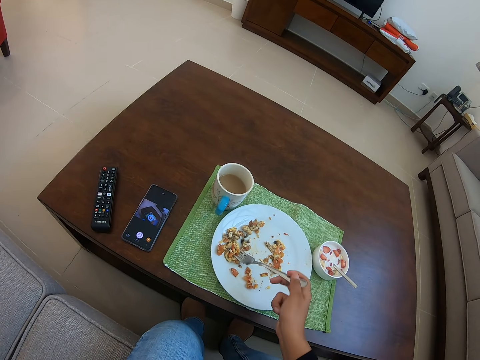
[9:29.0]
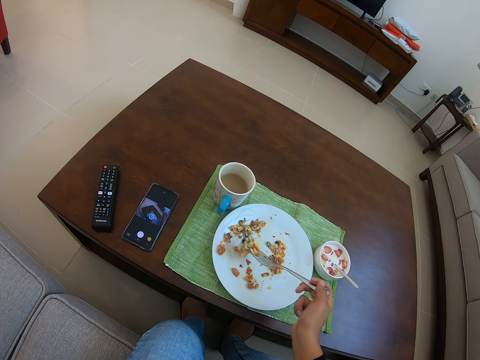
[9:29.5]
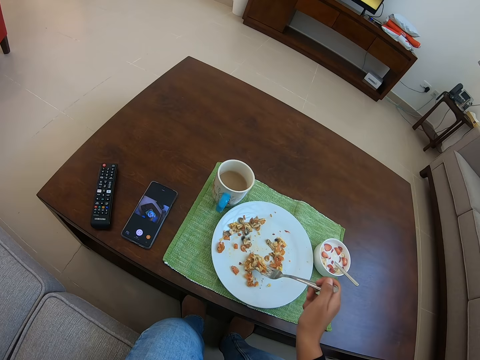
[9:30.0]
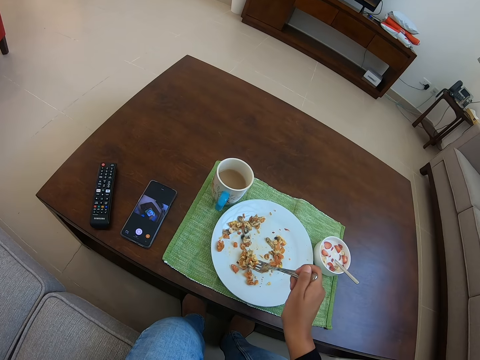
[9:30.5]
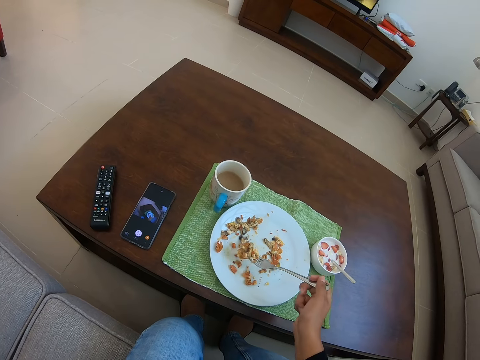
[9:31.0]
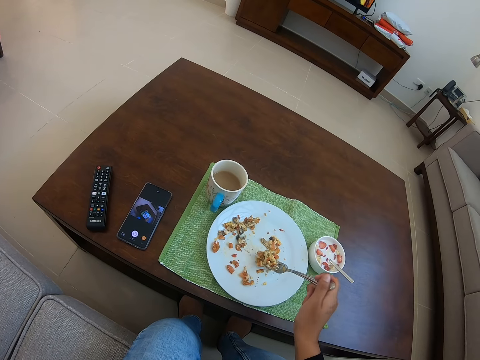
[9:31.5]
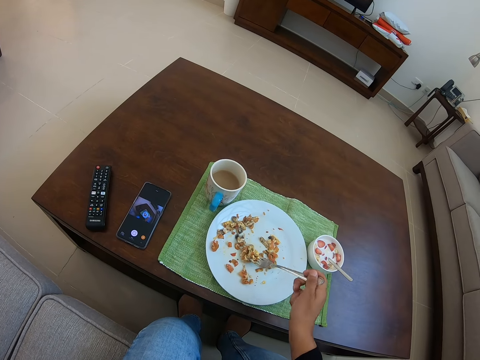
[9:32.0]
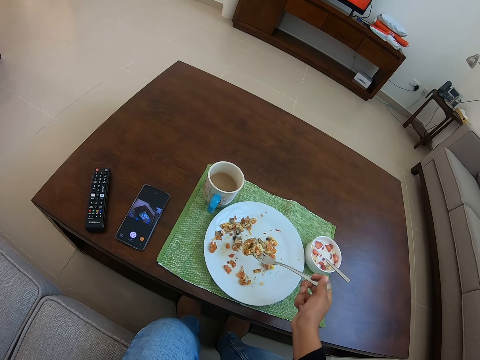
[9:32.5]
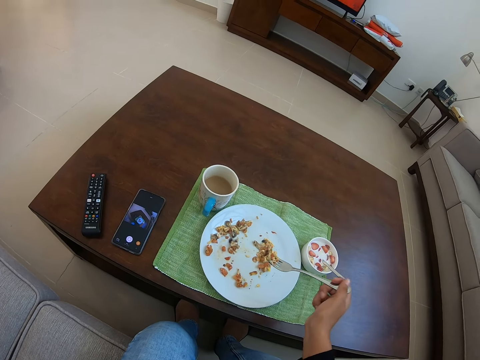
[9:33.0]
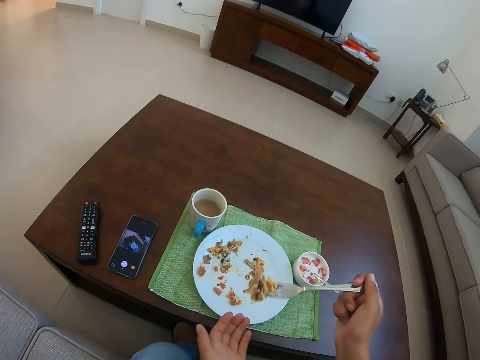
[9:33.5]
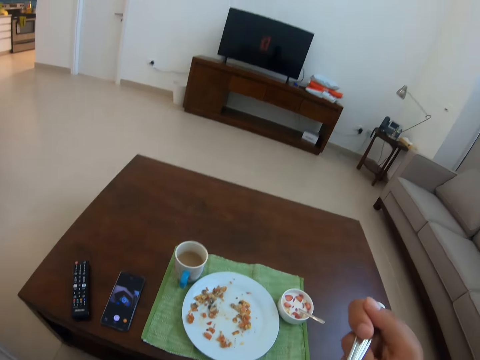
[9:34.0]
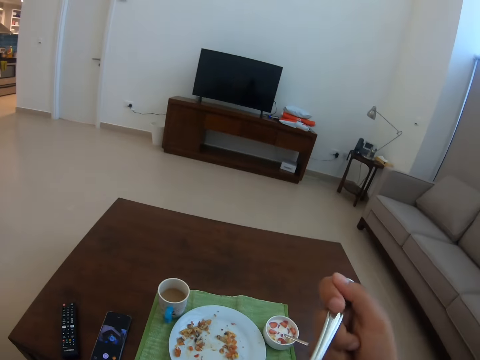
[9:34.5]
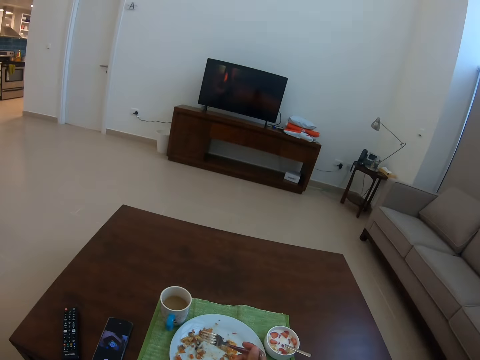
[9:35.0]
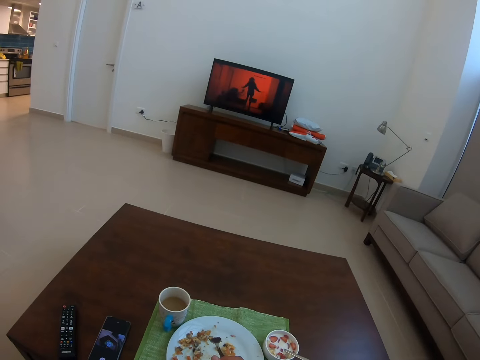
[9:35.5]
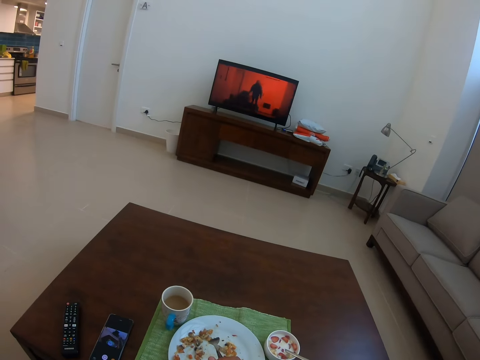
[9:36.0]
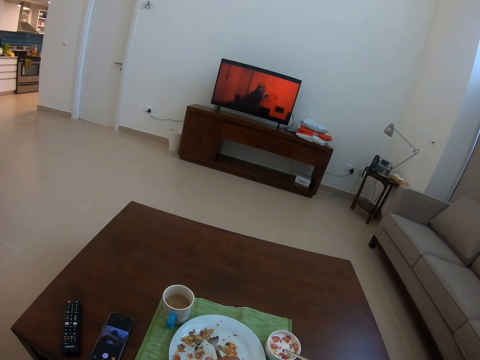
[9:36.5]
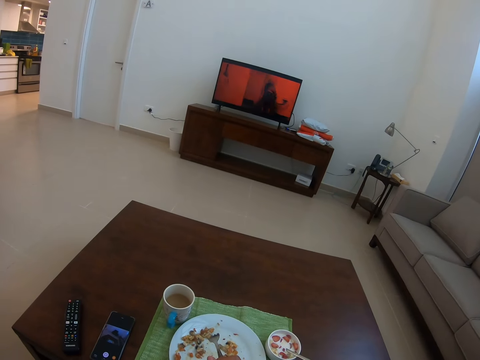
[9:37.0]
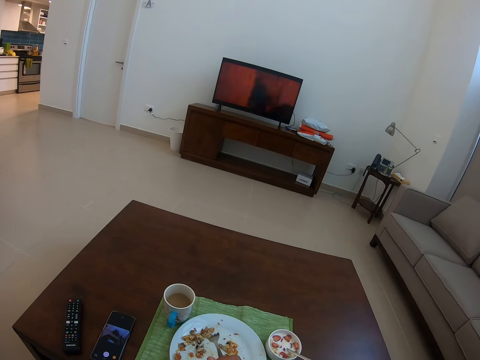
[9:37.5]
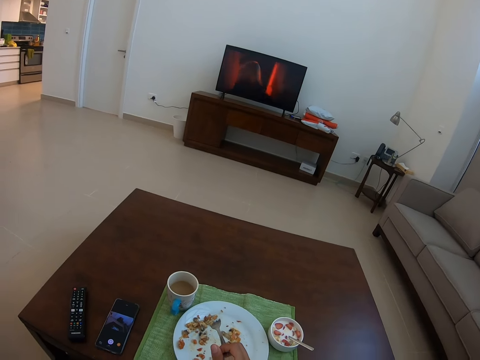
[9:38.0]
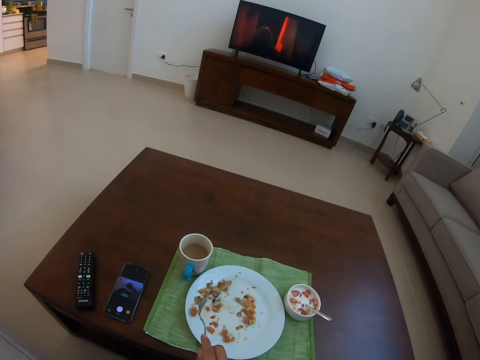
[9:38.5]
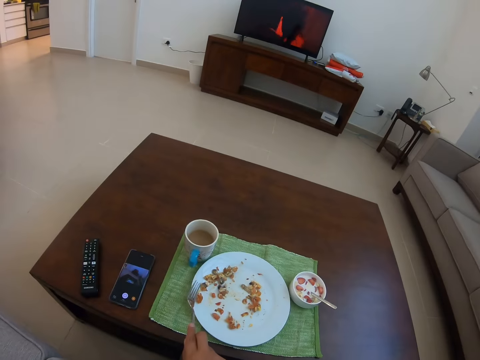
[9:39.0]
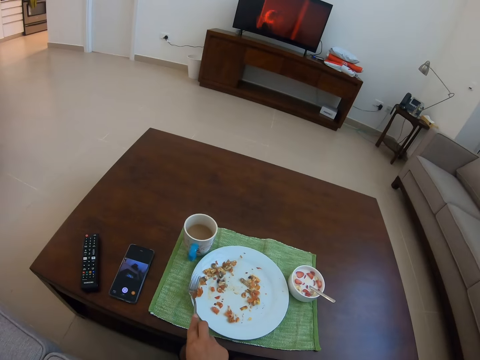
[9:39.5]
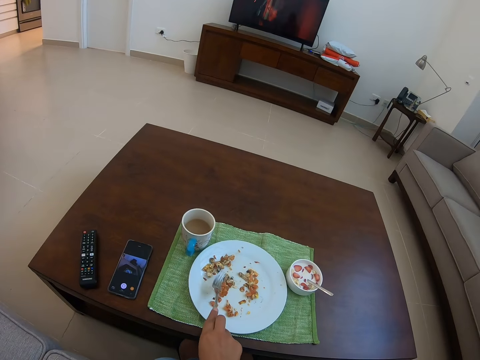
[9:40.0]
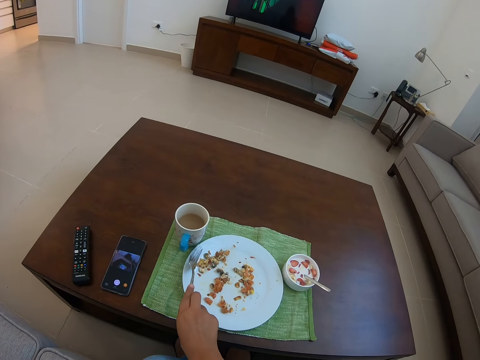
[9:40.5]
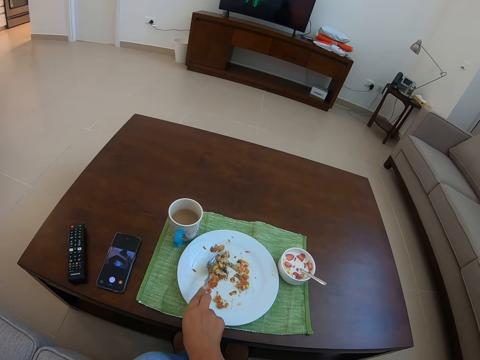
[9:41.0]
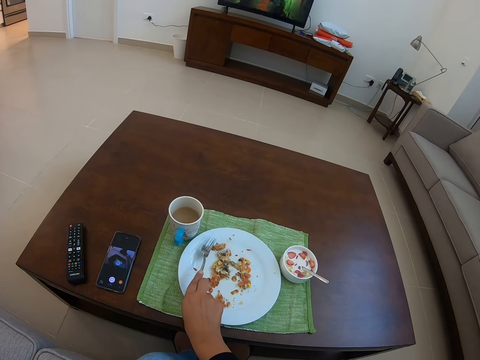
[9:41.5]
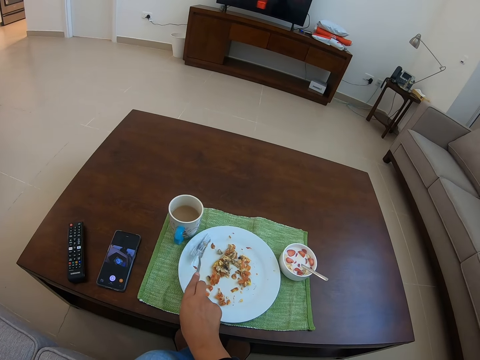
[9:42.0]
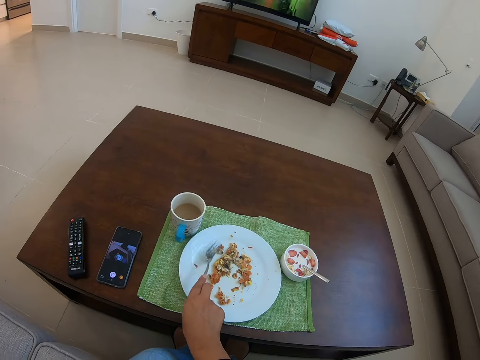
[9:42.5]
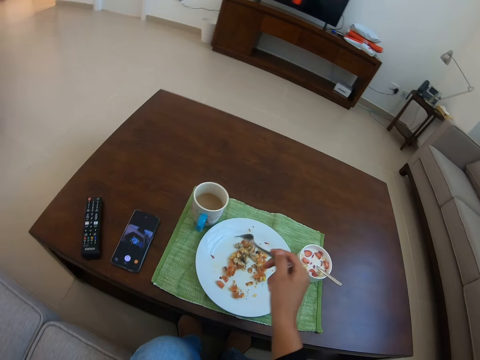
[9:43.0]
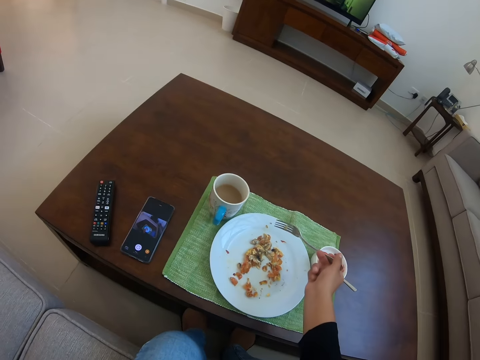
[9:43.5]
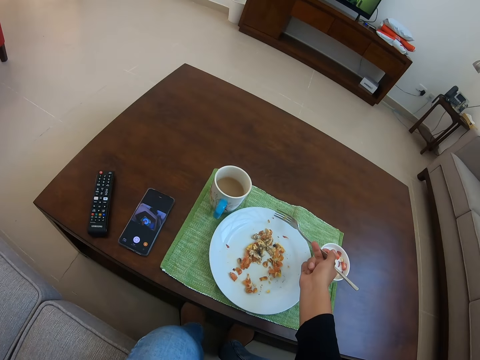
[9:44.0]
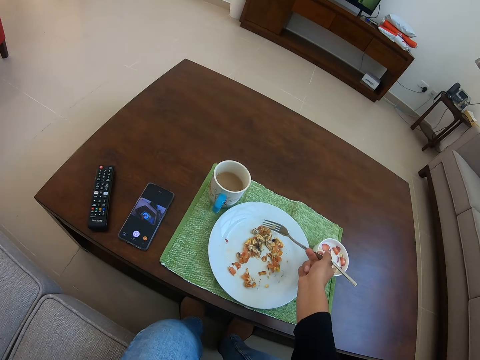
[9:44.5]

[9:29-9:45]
The camera wearer picks food from the plate. They eat the food. They pick the food from the plate. They pick snacks.

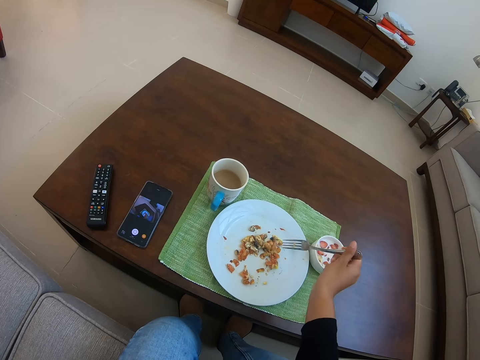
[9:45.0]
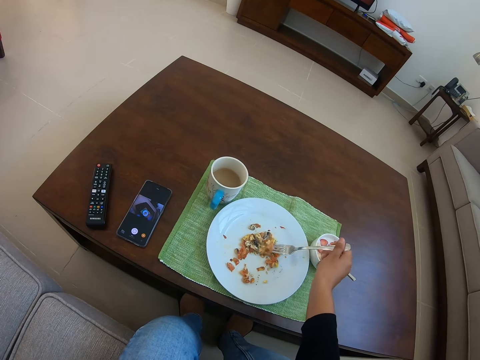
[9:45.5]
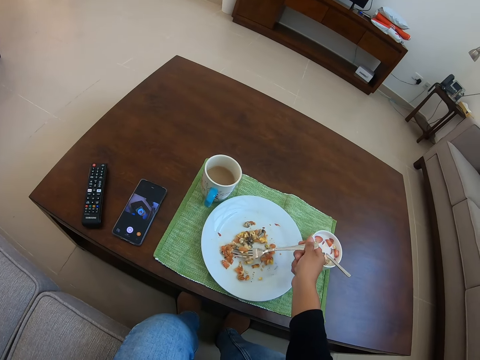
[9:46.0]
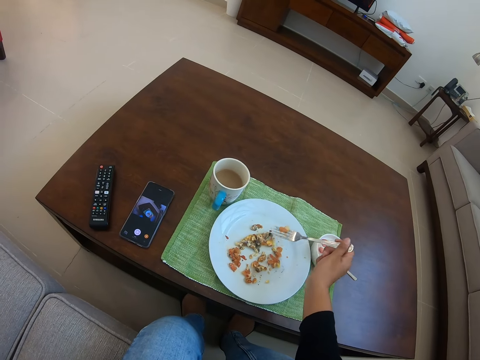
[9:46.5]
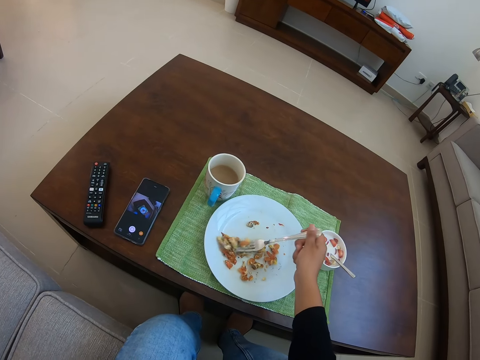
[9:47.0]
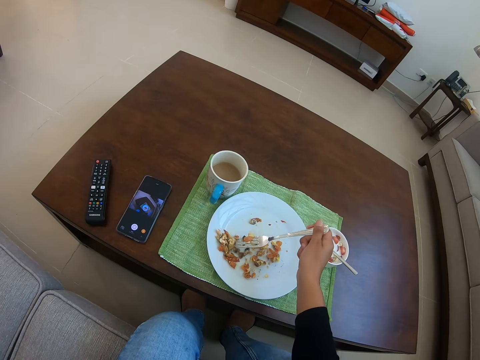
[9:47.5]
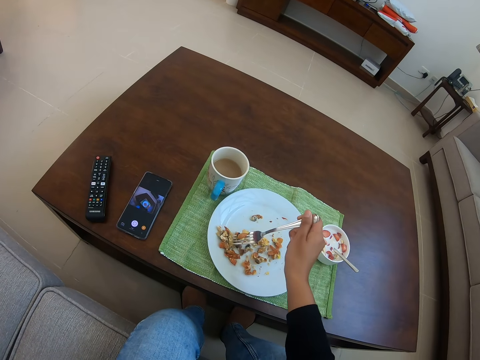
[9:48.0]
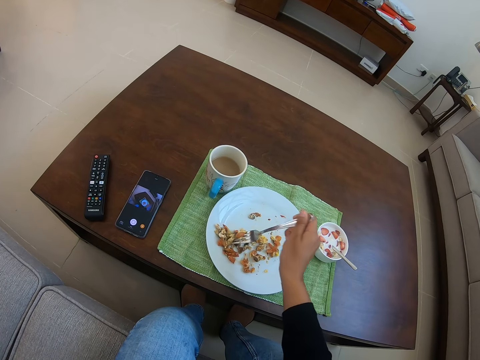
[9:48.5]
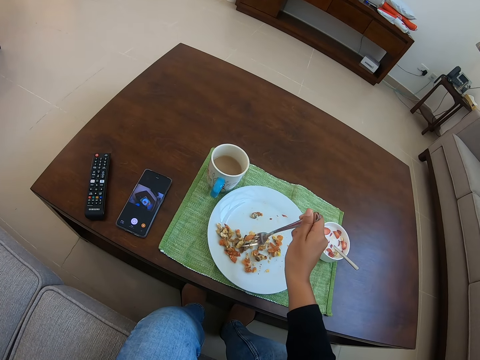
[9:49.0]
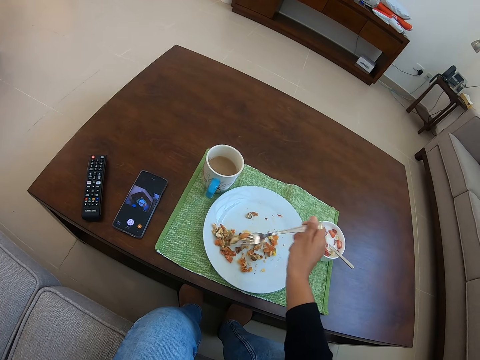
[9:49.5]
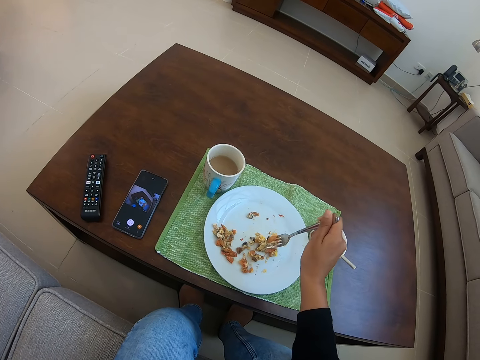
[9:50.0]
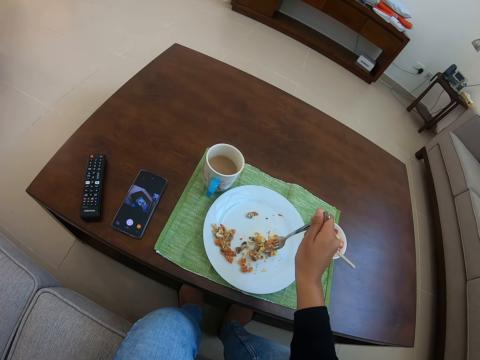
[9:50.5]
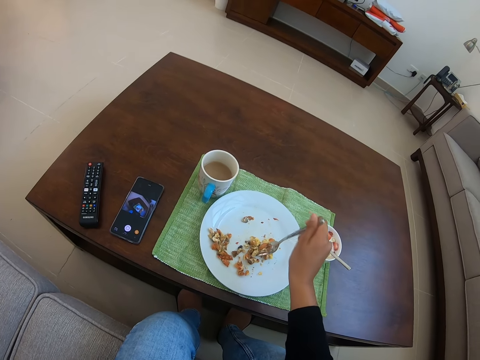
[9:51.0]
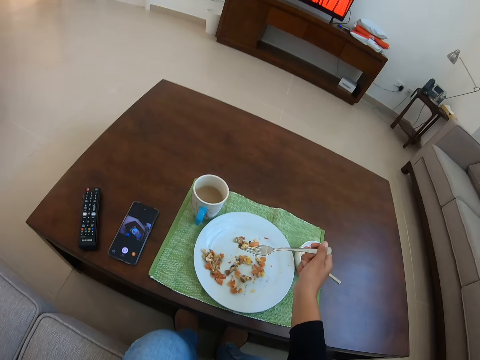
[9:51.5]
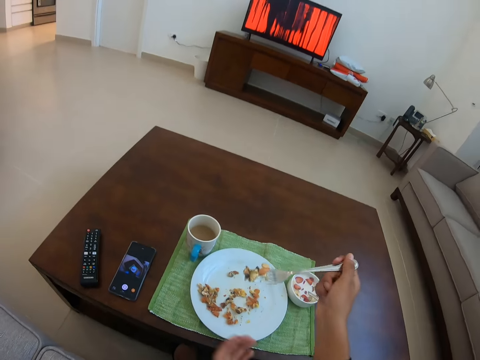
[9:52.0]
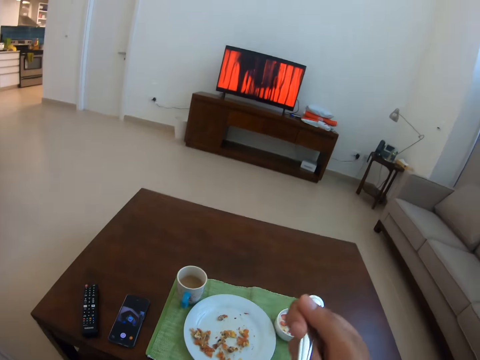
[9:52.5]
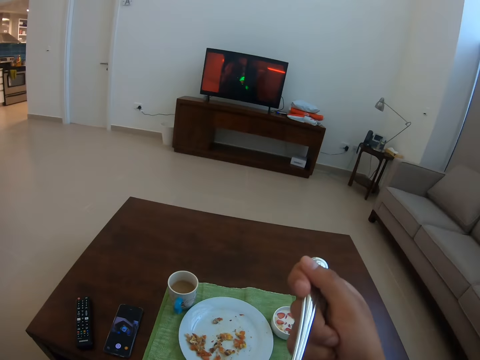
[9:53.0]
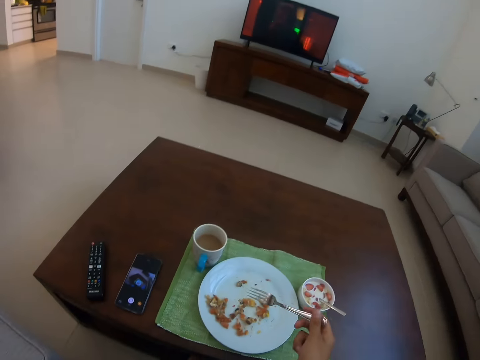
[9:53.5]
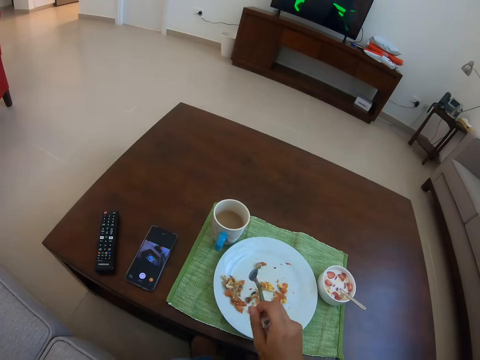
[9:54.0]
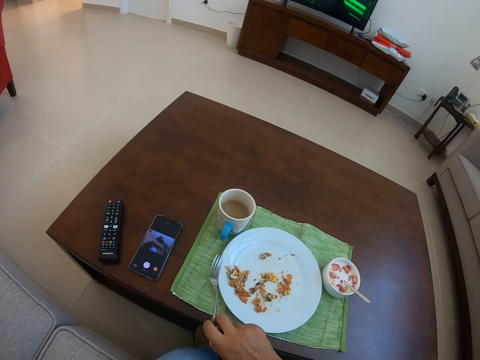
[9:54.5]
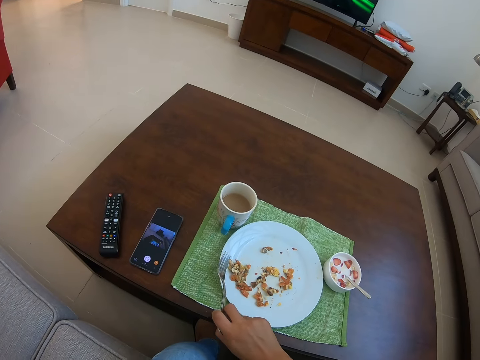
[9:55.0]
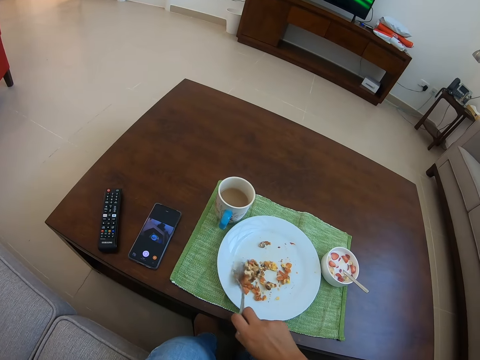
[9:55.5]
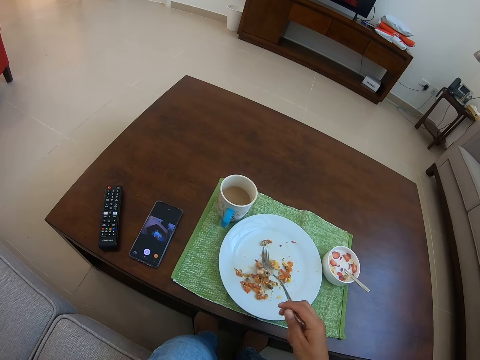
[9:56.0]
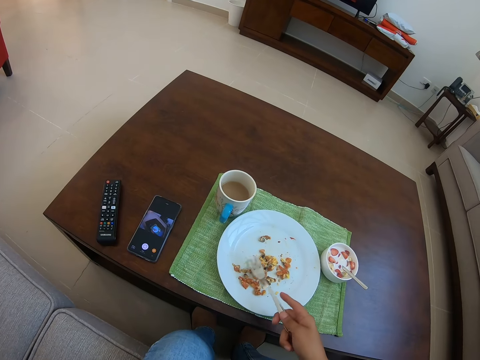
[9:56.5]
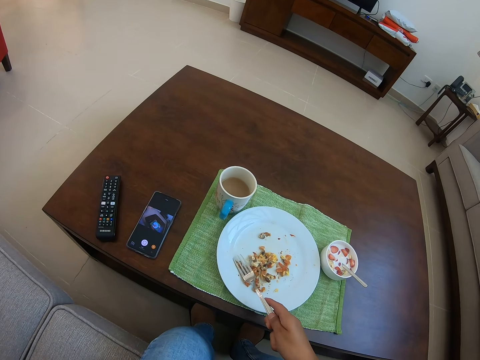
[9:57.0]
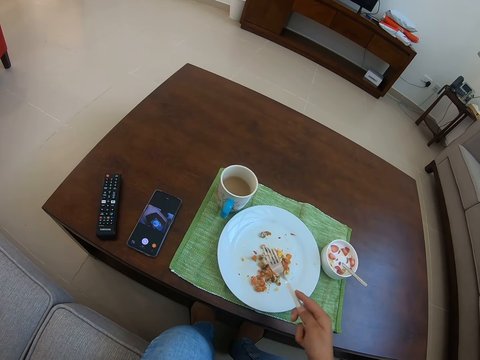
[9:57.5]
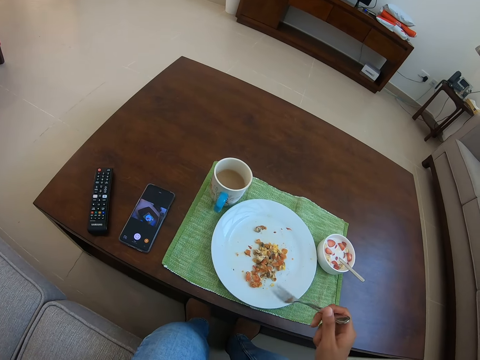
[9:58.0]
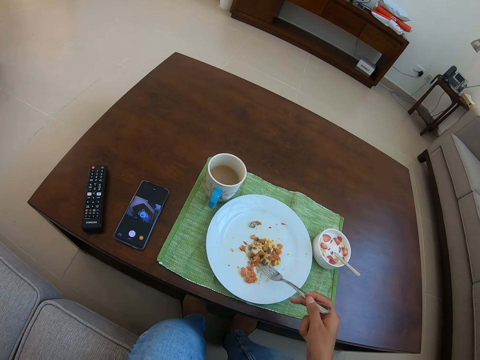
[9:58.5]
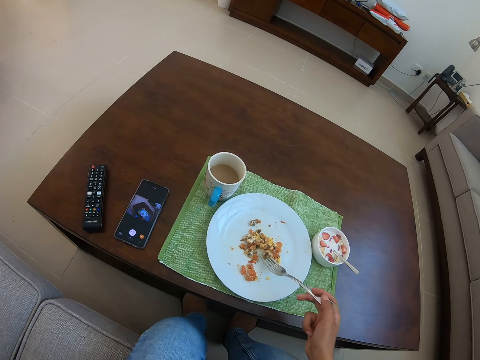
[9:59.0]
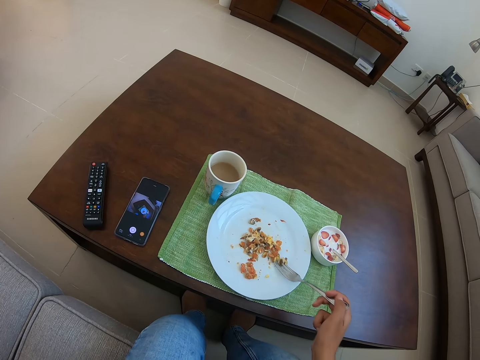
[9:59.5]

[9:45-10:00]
The camera wearer eats food. They pick the food from the plate.
